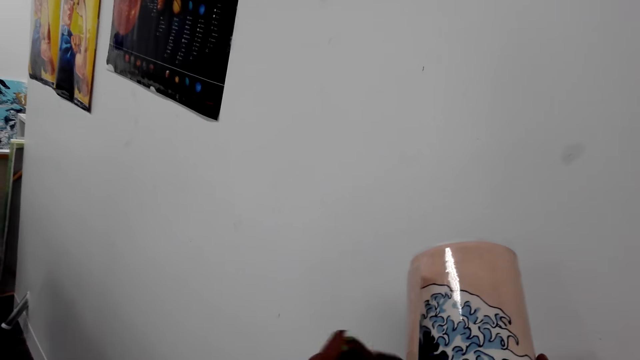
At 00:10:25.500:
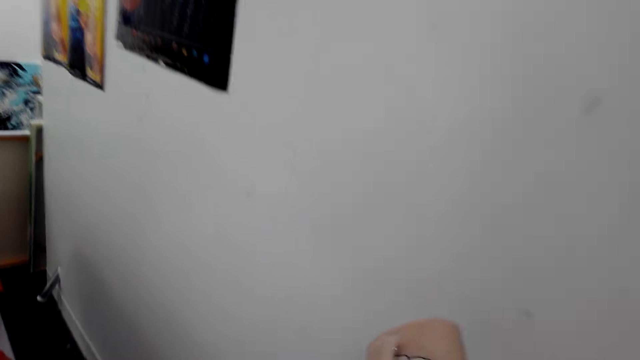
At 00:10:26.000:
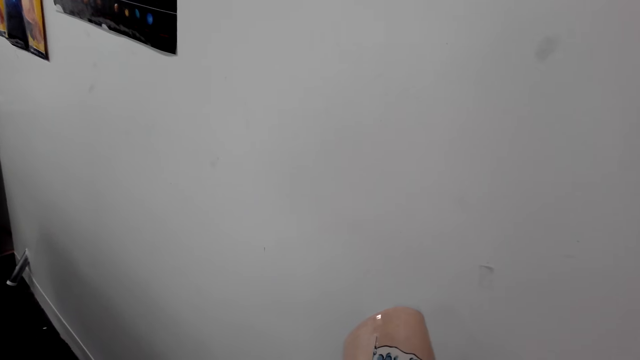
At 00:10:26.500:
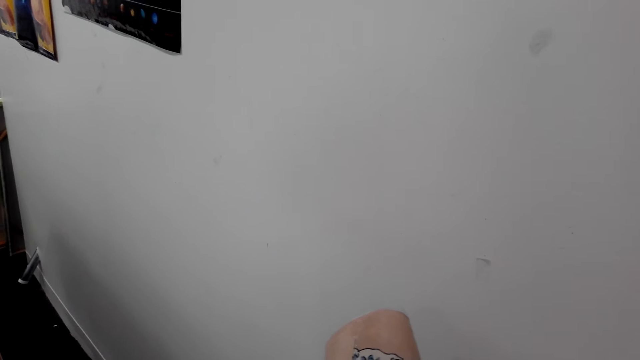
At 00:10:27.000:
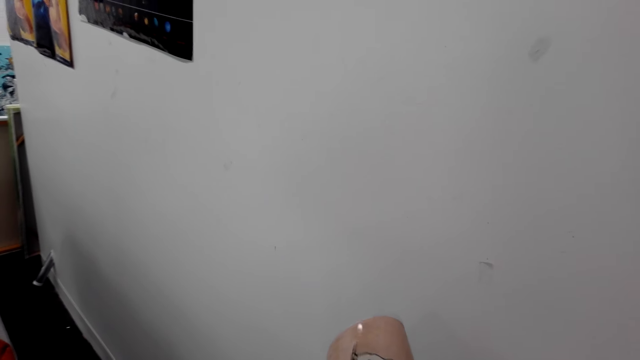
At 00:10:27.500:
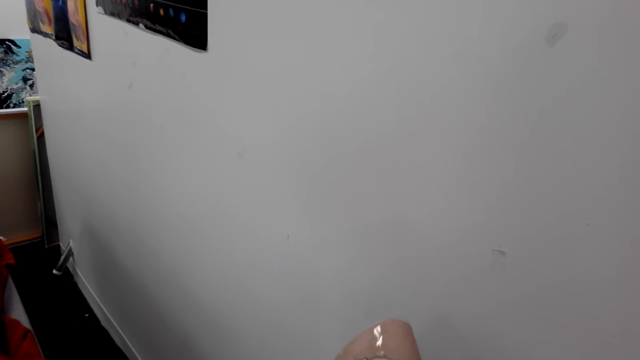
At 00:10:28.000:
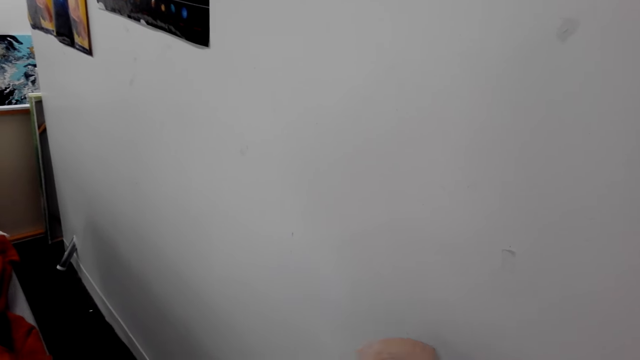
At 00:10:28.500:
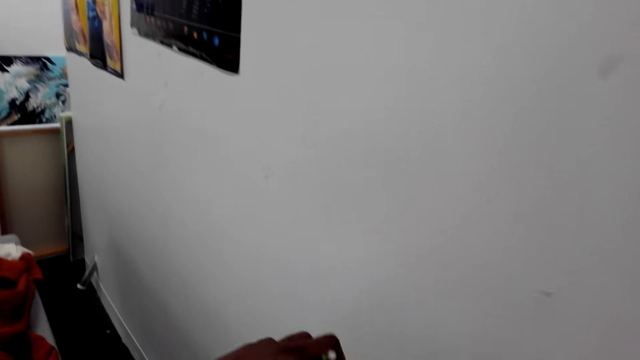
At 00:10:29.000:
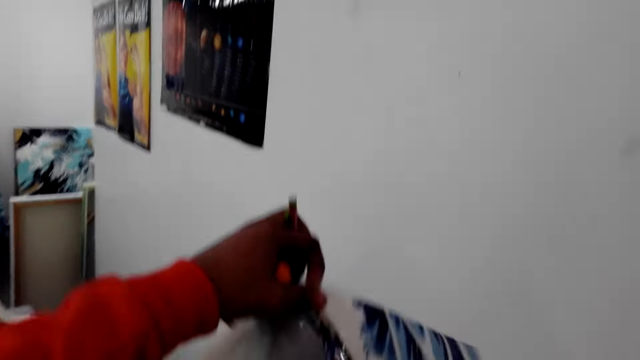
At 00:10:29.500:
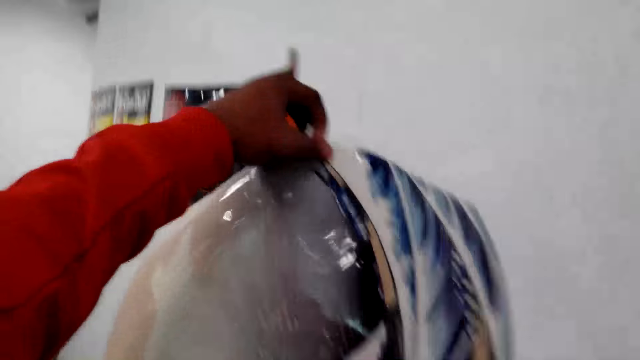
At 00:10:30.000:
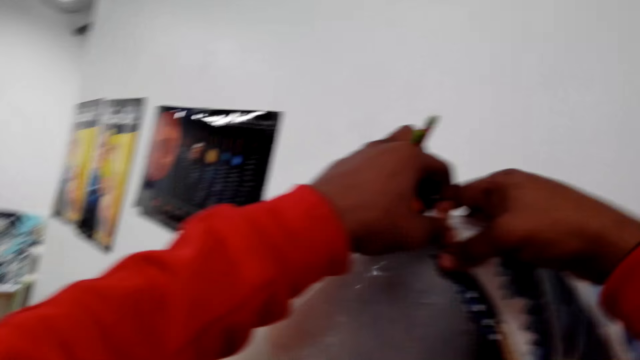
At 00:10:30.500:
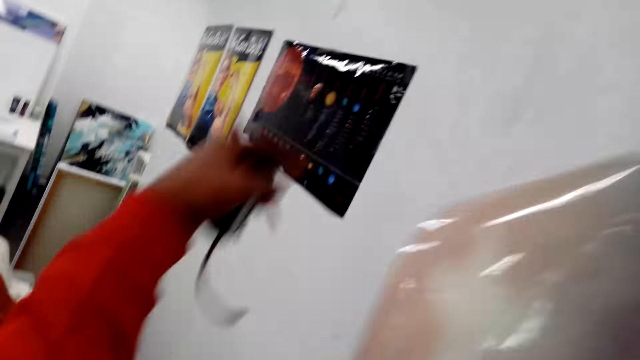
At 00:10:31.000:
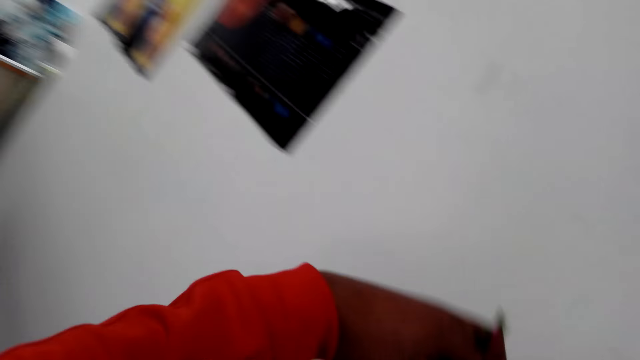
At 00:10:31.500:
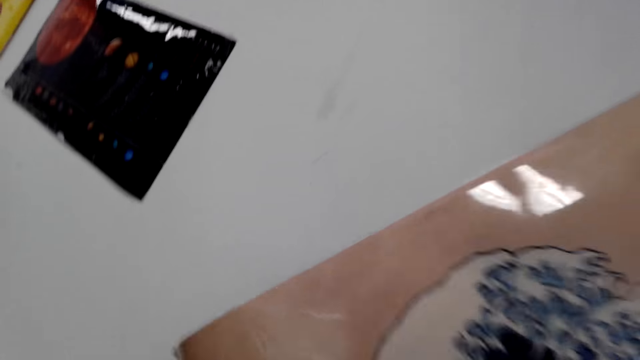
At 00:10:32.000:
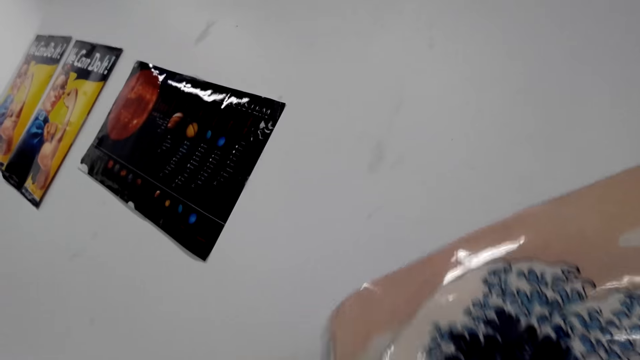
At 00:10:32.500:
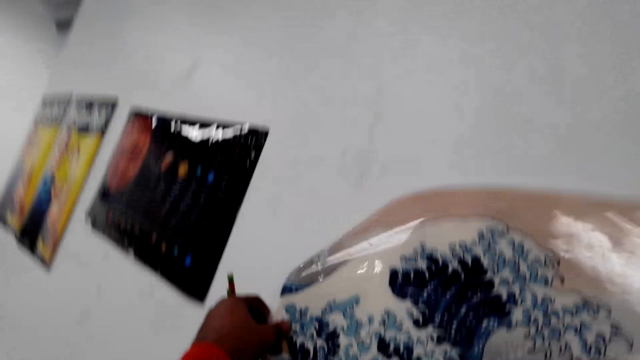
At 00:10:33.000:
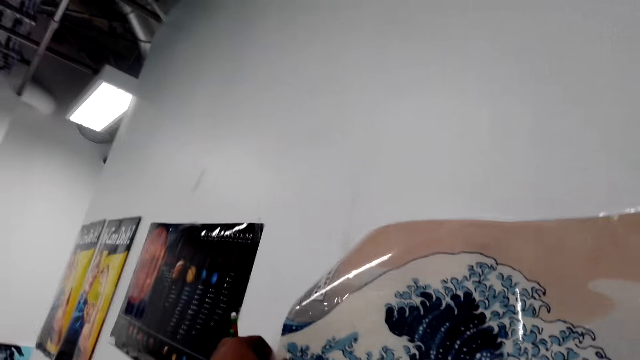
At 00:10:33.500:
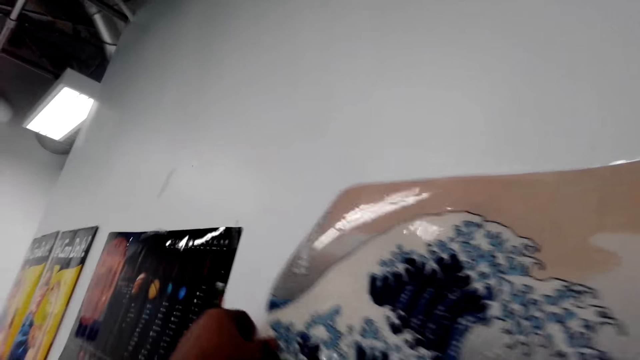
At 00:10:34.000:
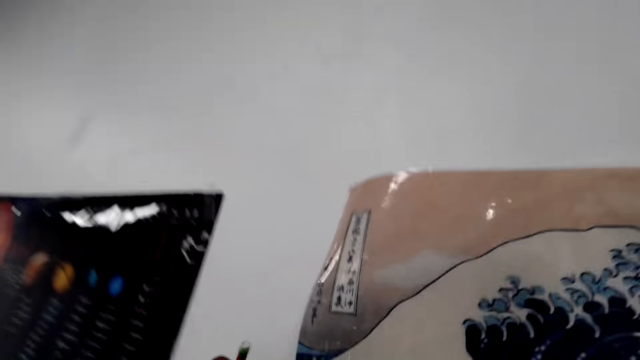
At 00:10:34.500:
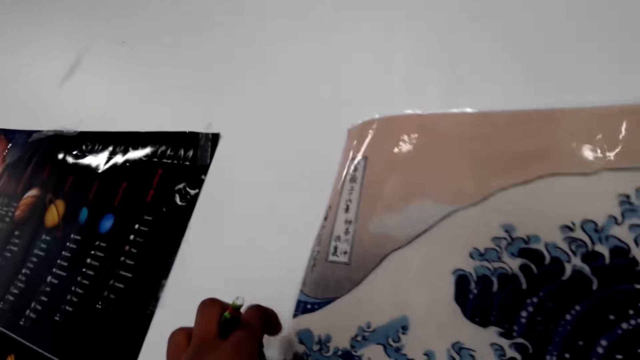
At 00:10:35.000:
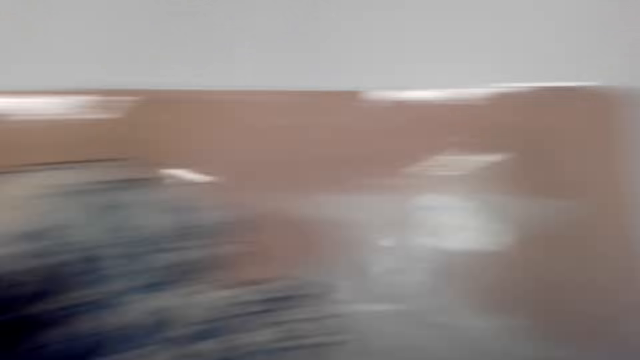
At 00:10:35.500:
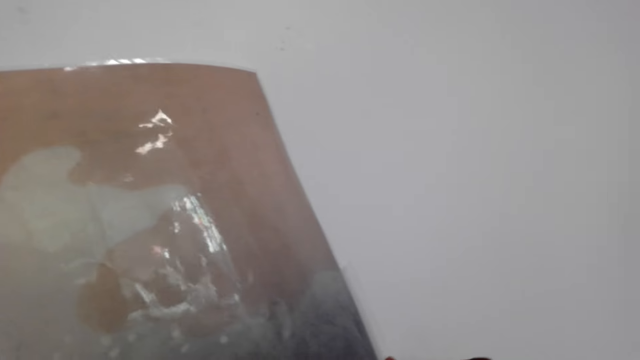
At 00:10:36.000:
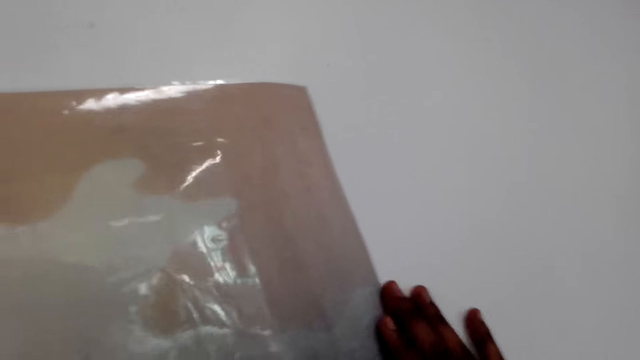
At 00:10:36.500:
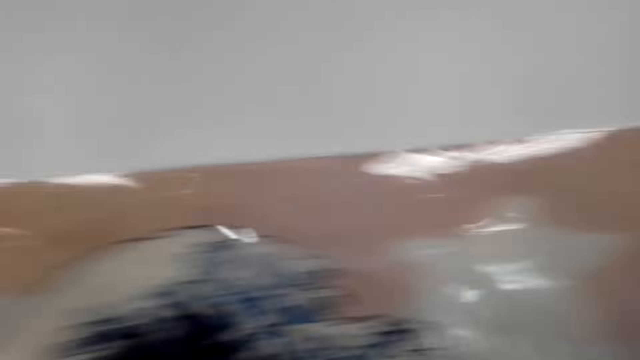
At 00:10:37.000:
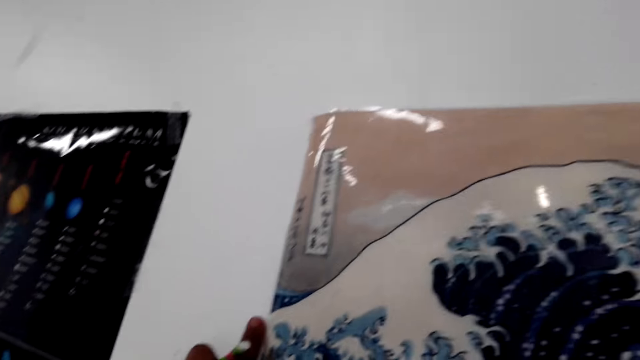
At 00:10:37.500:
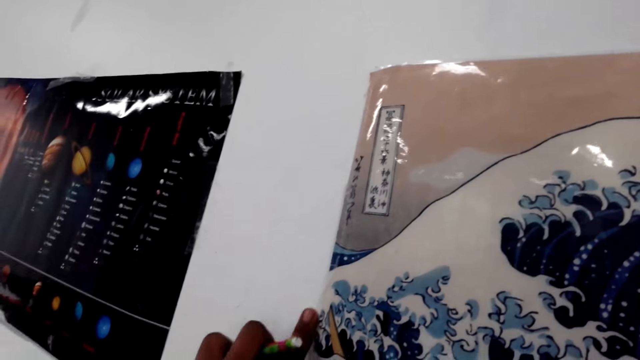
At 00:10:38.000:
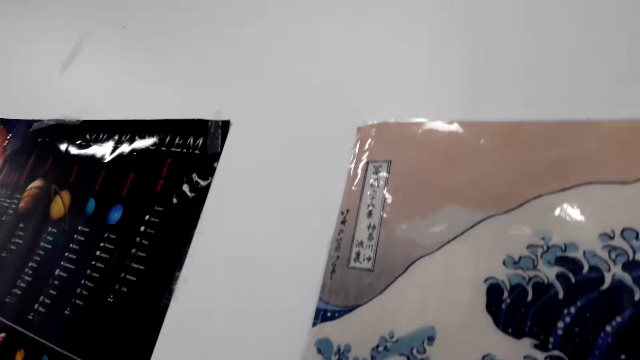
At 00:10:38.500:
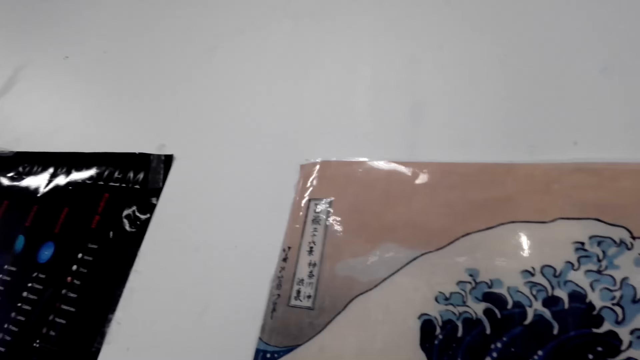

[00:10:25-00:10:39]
The camera wearer unfolds the picture in his hands. He moves up the picture on the wall. He sticks the picture on the wall.

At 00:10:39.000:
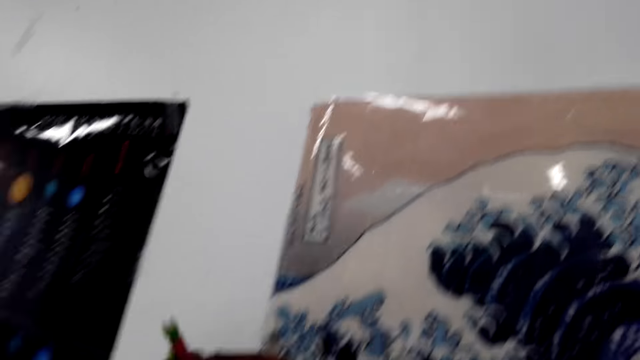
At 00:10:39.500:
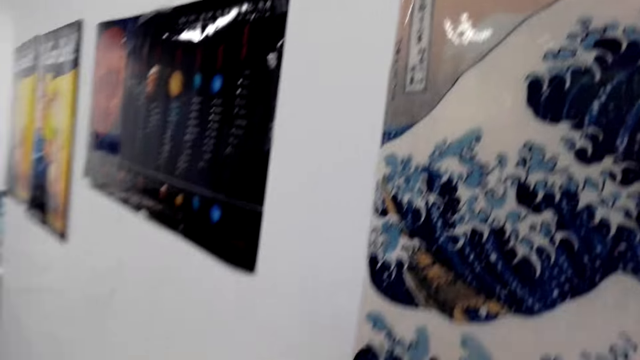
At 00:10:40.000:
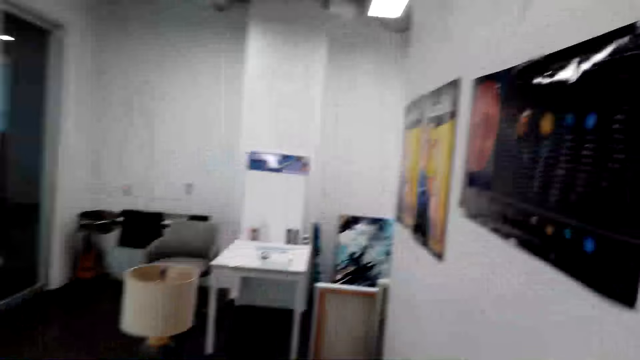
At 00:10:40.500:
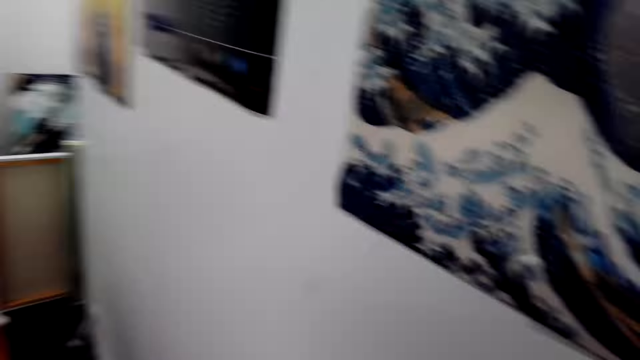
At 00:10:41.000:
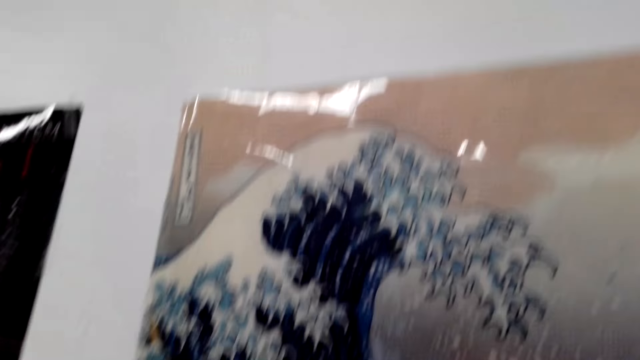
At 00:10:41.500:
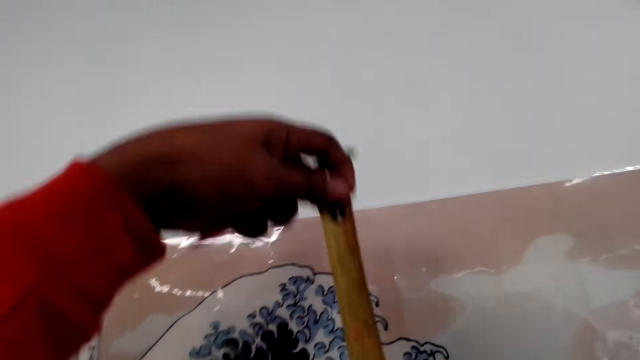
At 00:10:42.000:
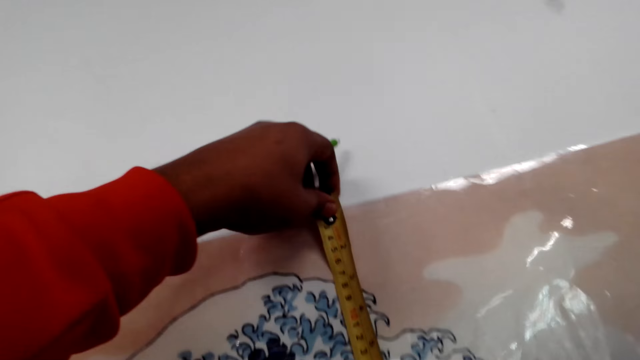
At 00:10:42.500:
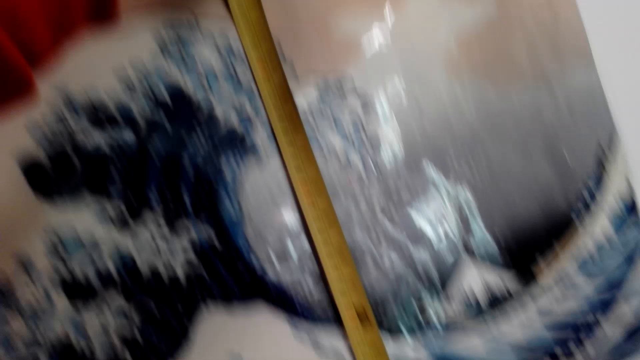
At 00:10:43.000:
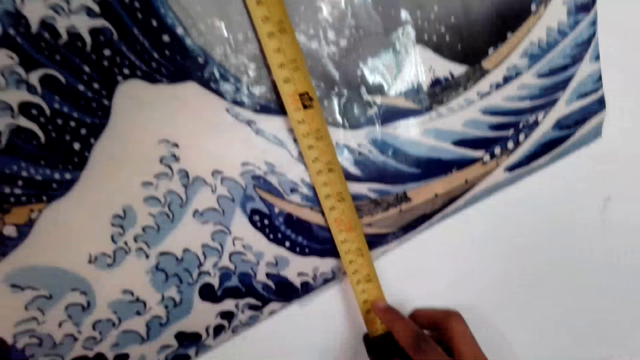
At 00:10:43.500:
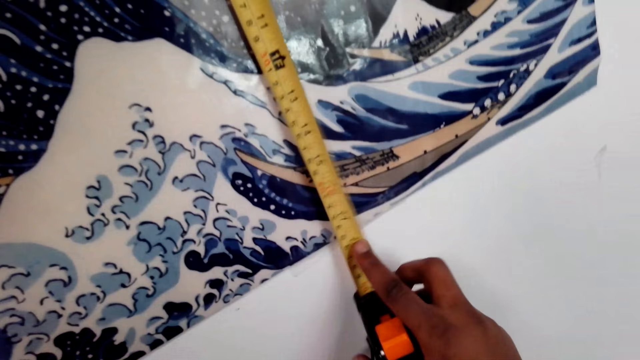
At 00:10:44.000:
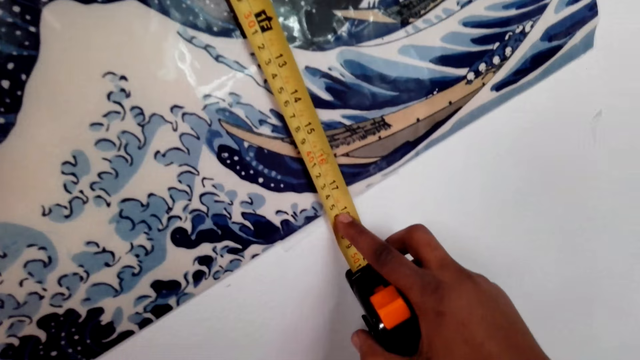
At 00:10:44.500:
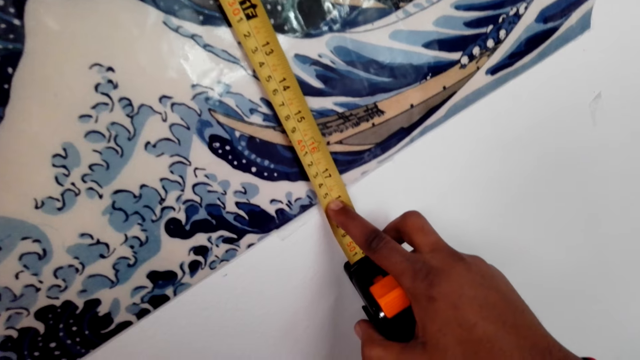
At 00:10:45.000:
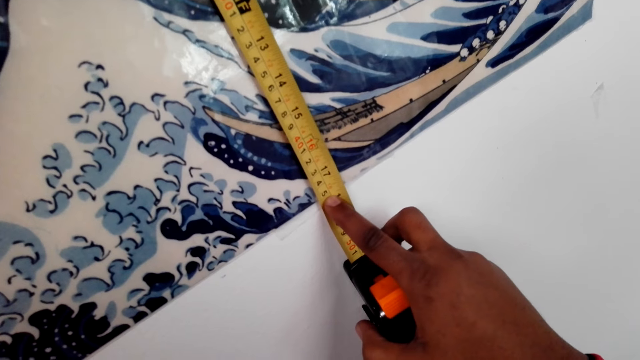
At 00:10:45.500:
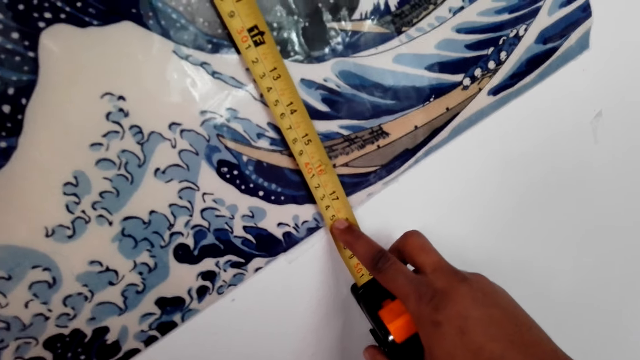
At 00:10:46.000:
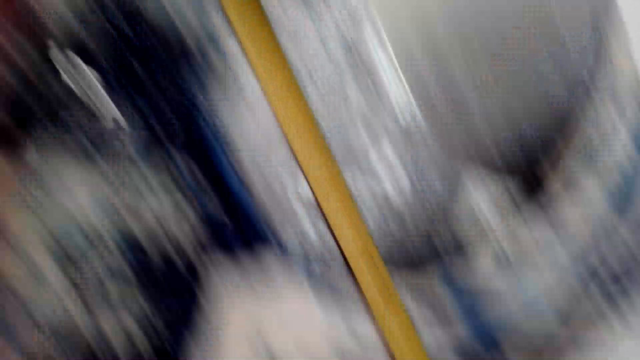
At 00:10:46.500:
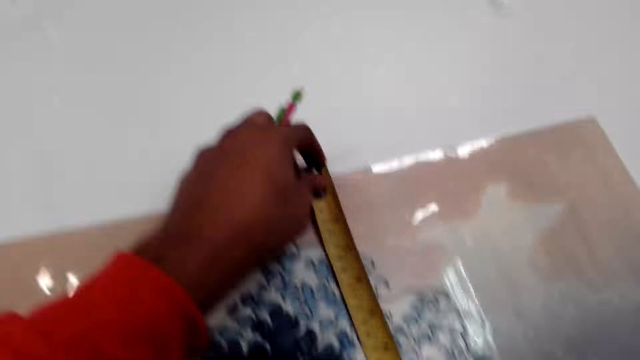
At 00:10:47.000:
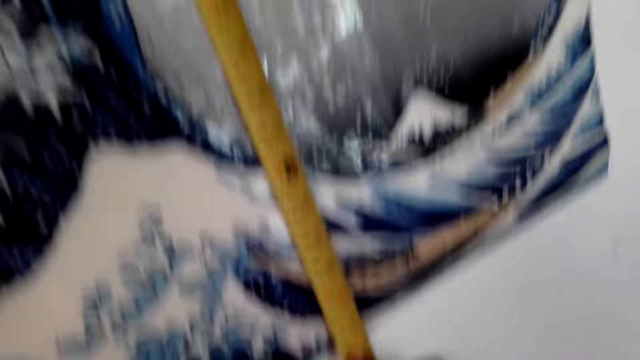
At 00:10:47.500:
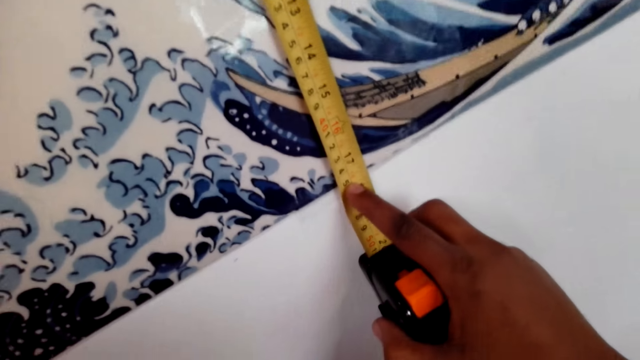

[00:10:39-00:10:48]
The camera wearer measures the length of the picture on the wall with a tape measure.
